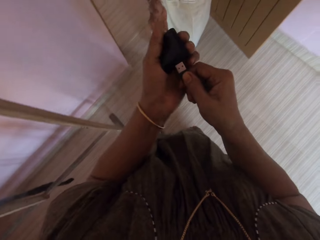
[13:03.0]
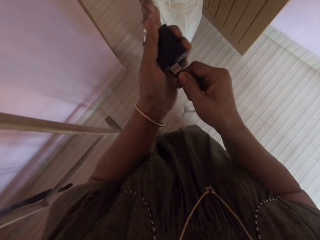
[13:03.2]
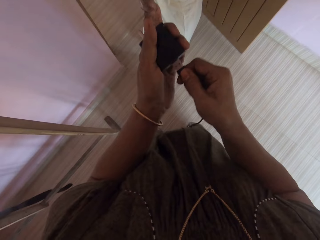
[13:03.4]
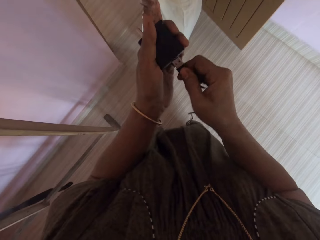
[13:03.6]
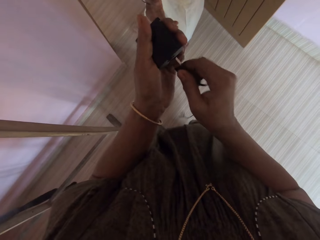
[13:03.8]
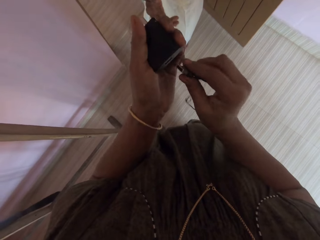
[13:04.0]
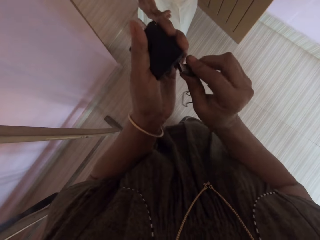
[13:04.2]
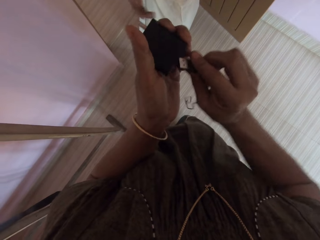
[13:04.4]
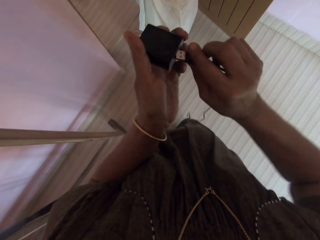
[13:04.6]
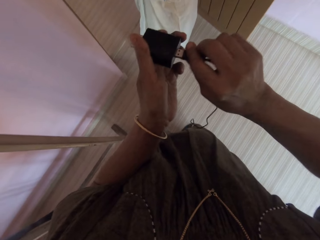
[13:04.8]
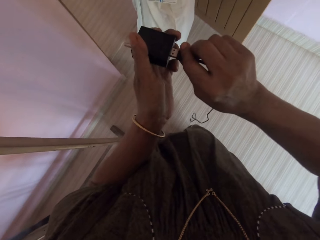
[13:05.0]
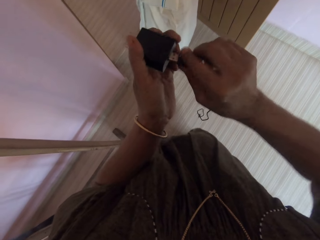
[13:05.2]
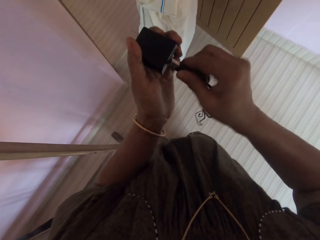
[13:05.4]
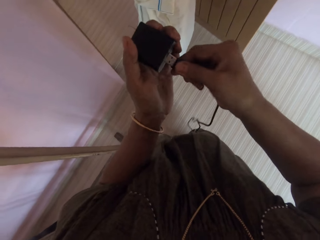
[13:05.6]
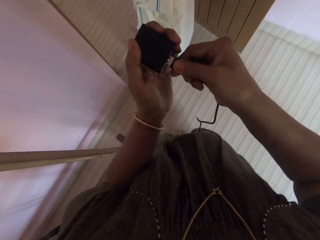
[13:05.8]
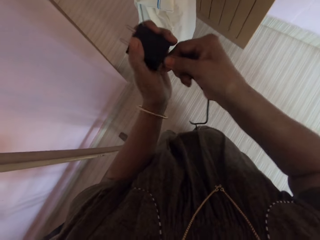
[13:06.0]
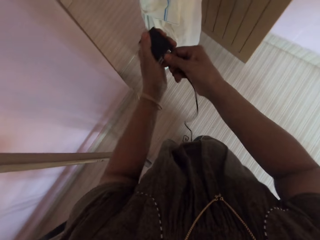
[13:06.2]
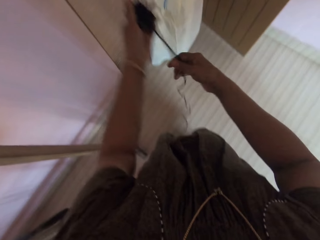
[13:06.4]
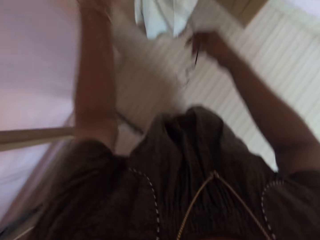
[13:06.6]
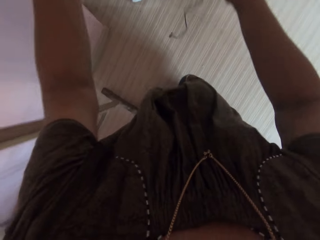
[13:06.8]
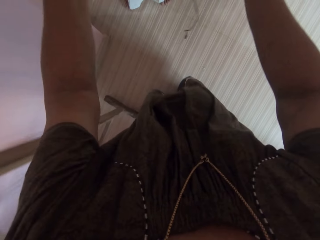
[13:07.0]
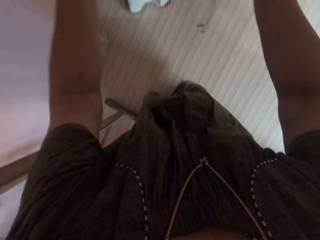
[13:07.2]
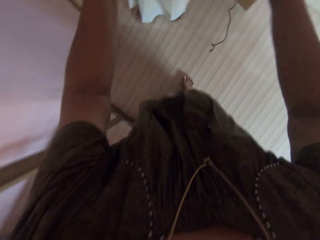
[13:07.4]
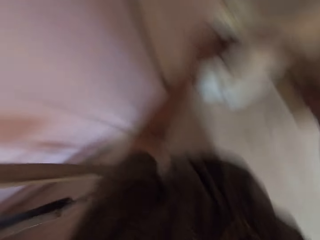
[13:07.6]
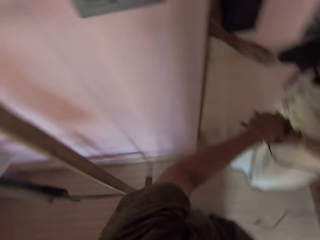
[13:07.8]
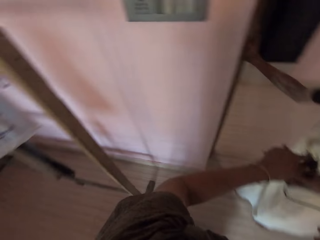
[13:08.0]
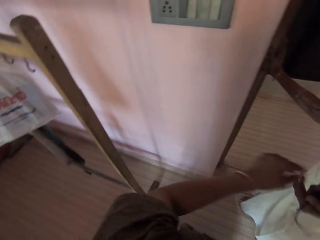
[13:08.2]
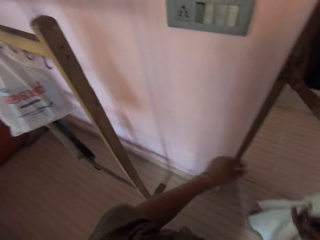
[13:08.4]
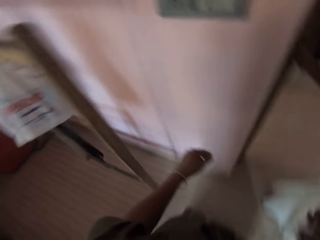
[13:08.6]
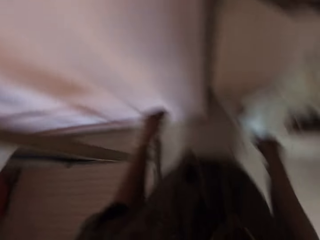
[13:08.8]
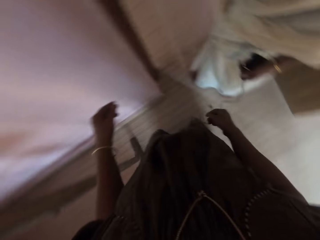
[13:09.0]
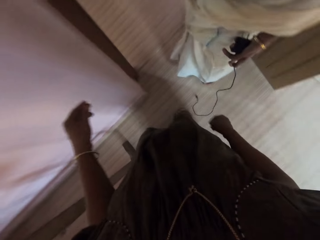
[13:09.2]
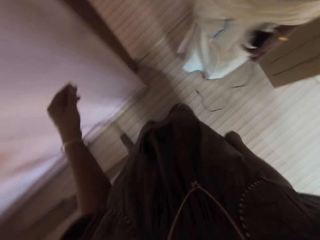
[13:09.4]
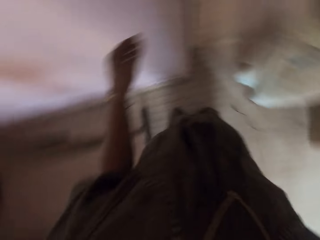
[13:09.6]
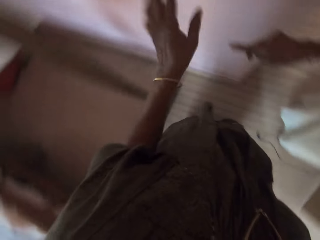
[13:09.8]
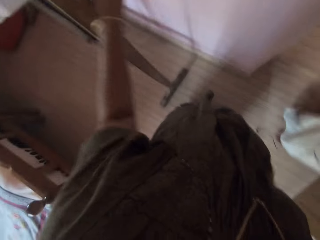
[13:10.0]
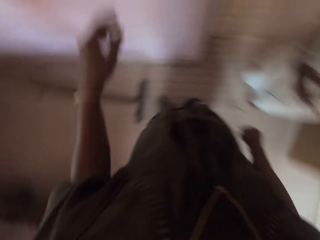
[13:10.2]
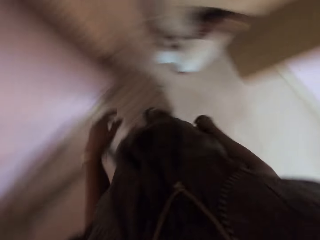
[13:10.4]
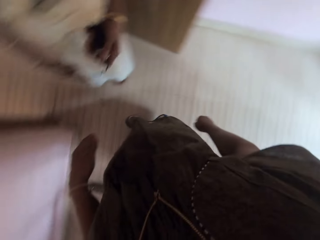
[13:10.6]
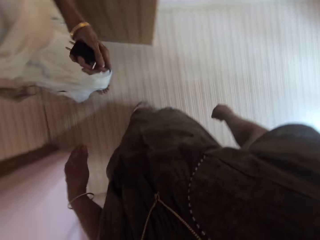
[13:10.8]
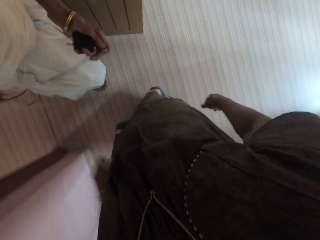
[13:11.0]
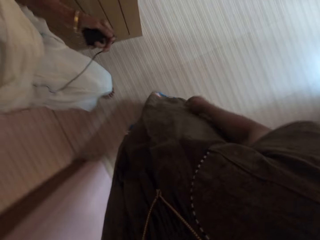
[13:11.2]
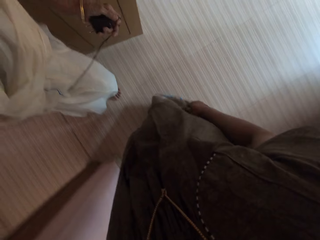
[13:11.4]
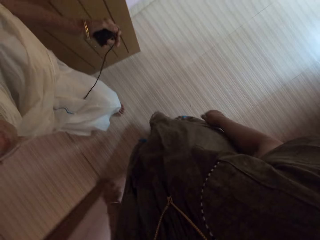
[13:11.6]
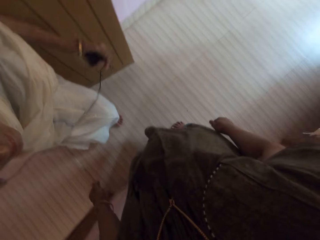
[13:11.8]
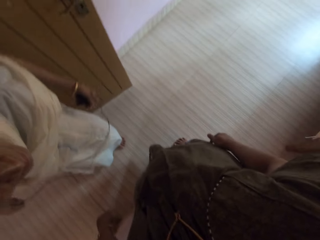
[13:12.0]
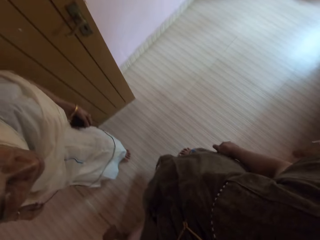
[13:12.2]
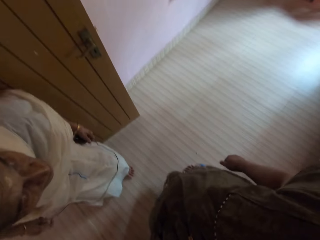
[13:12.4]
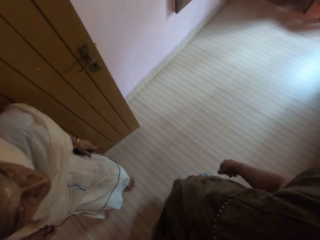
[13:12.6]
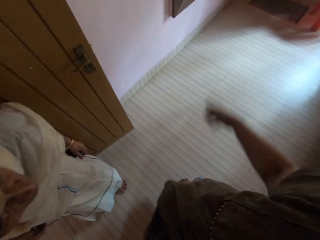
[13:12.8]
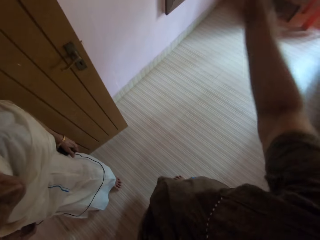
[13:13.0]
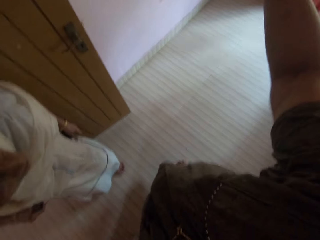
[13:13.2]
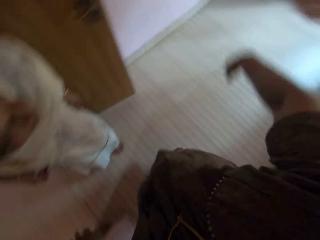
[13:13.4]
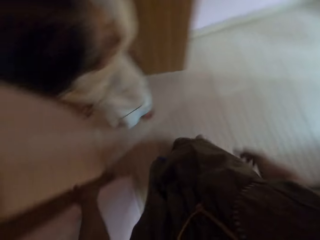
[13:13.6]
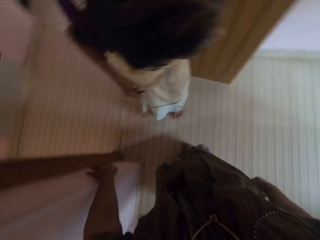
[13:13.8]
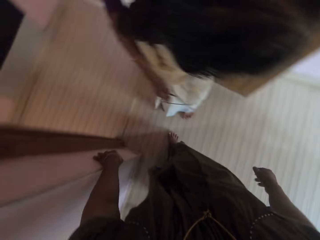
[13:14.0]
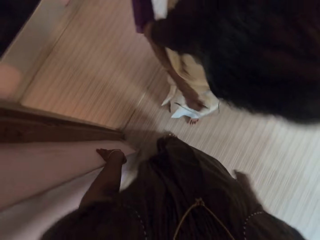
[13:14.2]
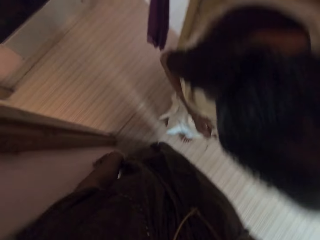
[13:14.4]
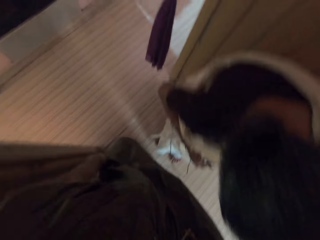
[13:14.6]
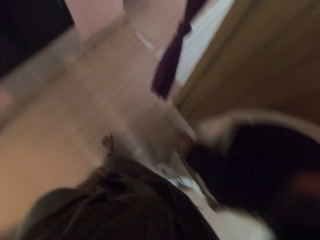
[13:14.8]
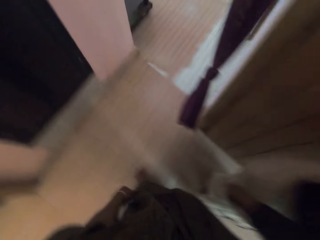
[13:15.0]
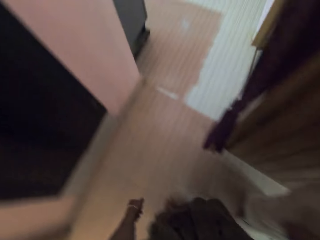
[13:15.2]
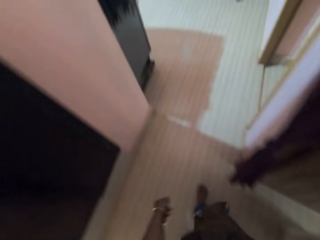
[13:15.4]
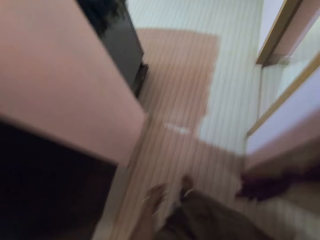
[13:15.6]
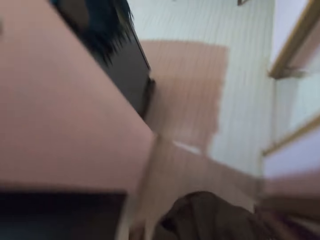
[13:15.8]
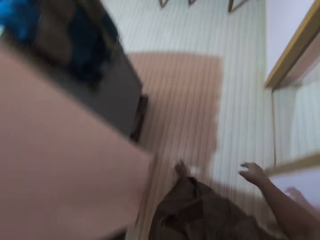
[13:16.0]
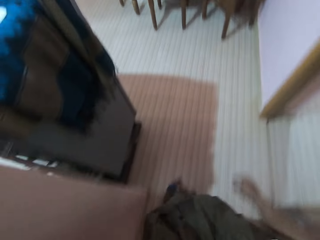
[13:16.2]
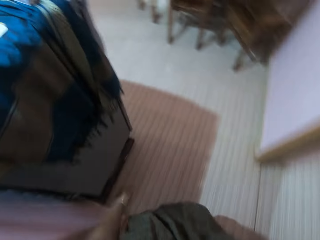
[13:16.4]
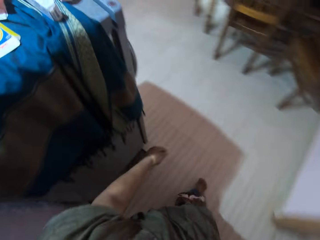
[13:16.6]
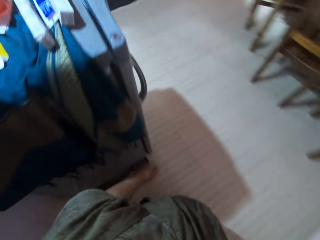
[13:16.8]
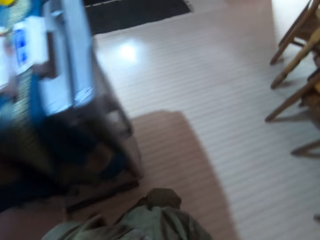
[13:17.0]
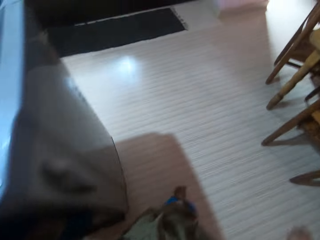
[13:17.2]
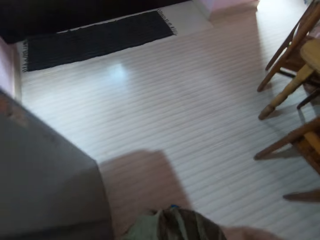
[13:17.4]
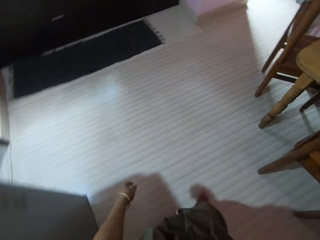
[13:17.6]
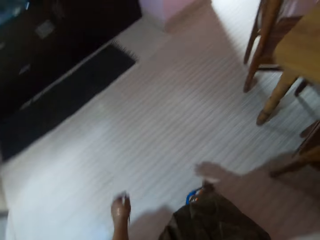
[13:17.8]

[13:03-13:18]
The camera wearer attaches the cord to the head of the charger in her hands. She gives the charger to a woman. The woman points with her finger and looks around the room. The camera wearer points at a wall. She walks to a kitchen cabinet.

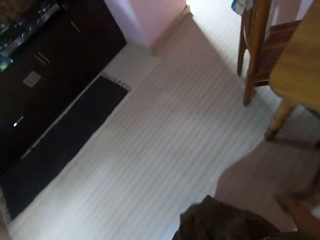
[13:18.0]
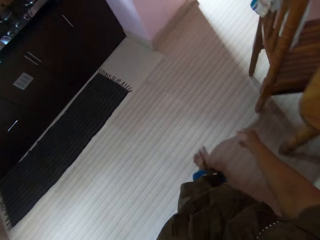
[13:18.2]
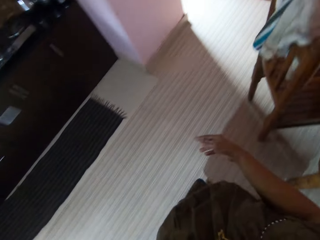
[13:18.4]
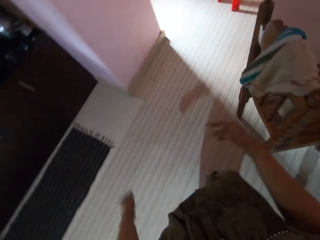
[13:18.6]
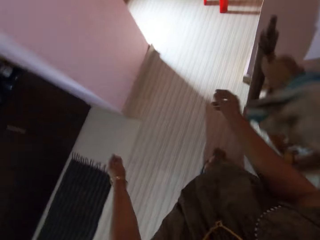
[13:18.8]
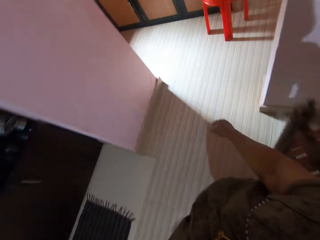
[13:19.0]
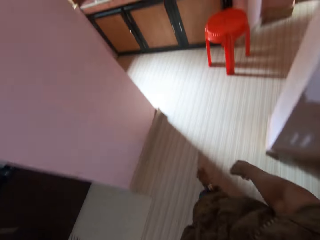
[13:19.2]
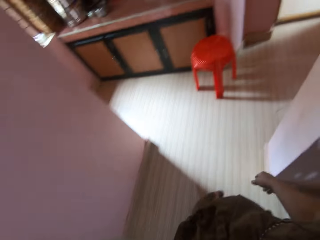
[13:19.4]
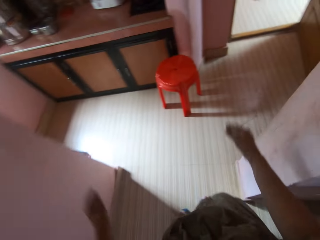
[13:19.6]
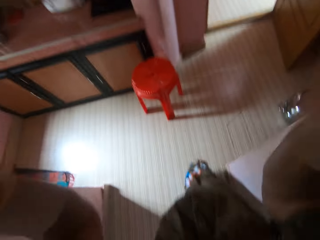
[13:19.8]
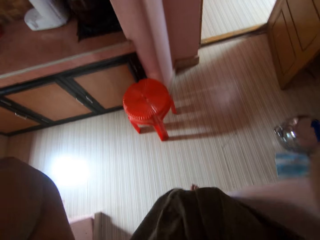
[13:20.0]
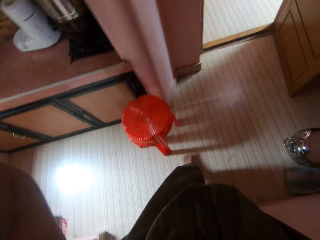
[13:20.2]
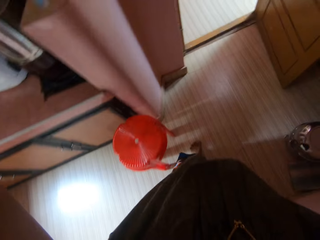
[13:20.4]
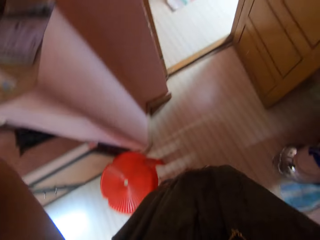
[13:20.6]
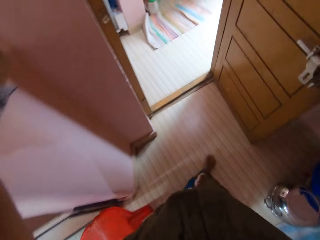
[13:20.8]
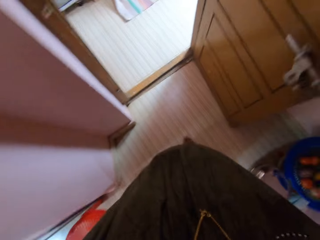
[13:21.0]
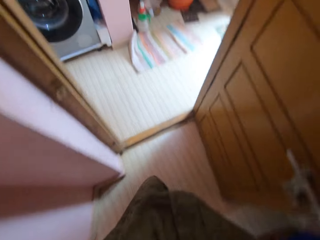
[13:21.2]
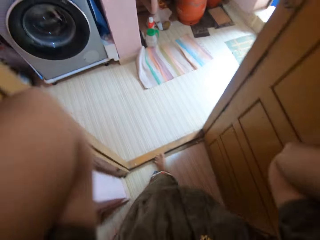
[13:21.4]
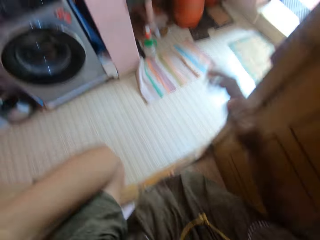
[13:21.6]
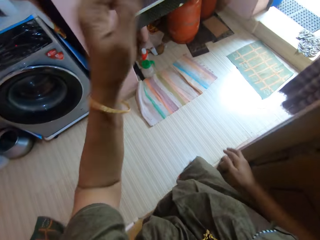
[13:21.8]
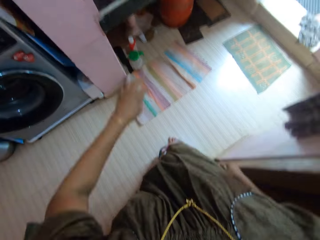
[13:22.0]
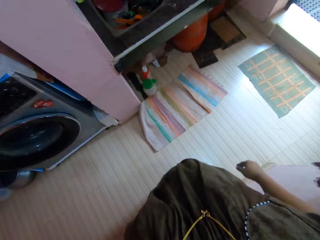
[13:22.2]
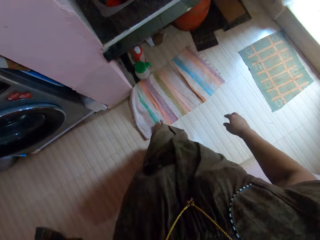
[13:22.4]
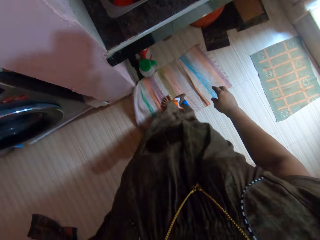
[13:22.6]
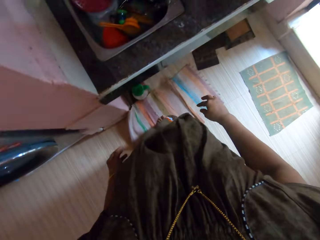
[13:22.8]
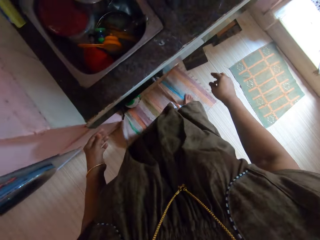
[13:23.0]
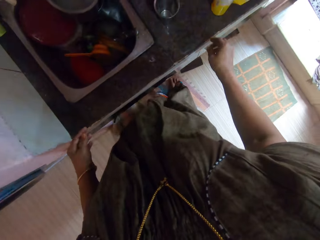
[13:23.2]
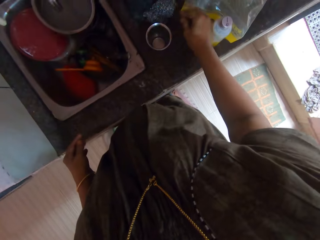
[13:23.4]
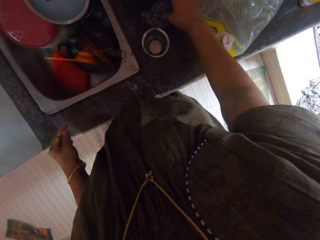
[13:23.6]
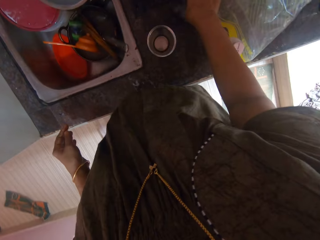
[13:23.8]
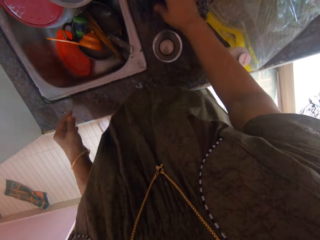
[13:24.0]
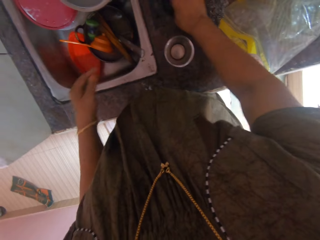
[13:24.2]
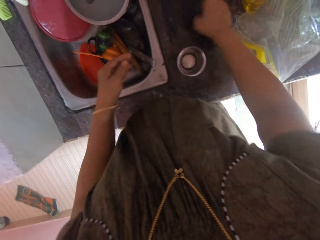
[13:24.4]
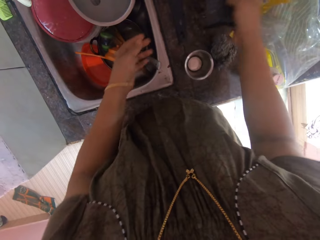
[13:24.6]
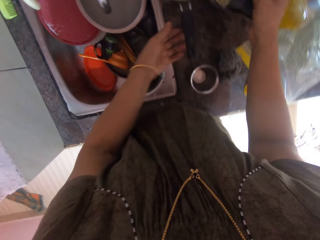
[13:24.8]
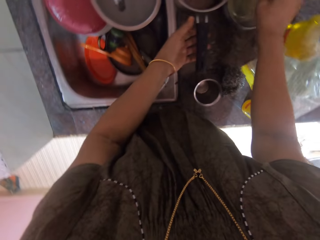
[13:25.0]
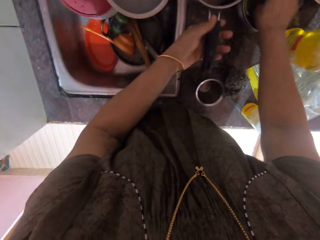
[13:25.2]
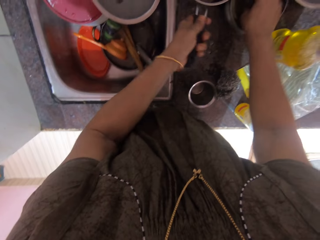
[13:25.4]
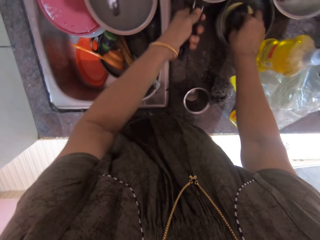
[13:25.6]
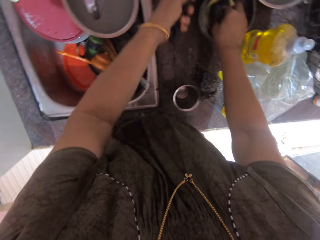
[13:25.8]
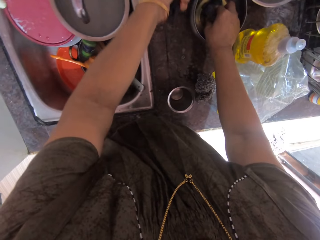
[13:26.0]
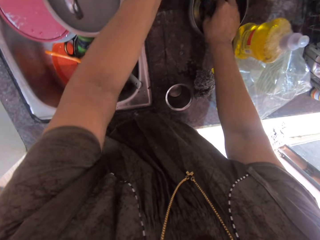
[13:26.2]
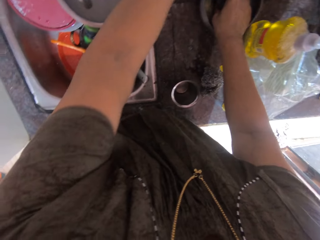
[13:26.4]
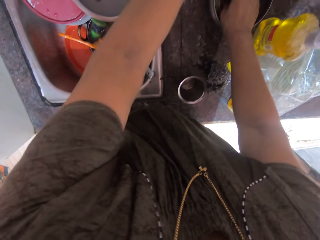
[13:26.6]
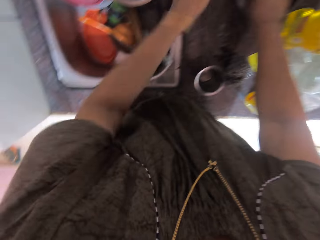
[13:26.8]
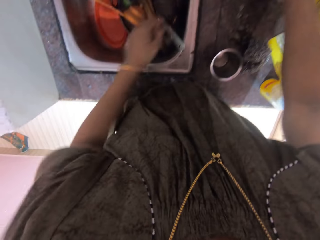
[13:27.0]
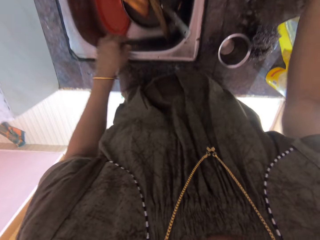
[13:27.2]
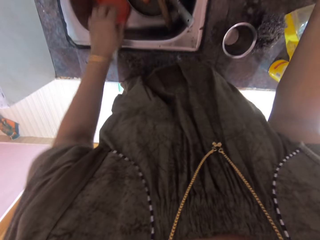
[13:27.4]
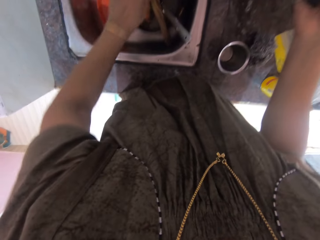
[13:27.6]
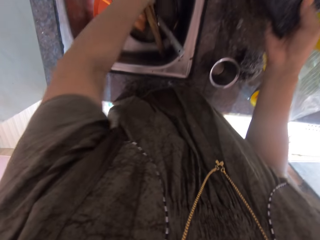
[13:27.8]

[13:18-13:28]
The camera wearer adjusts the camera. They move a steel wool wire on the kitchen surface, pick up a sponge scrubber, and move a cooking pot. They arrange the plate on the kitchen cabinet. They put the sponge scrubber in the cooking pot with soap.
